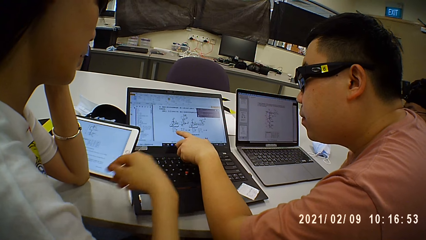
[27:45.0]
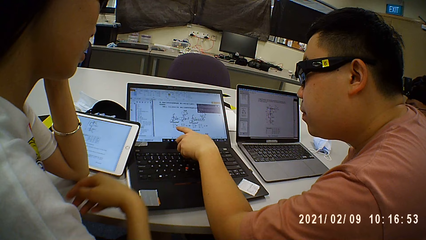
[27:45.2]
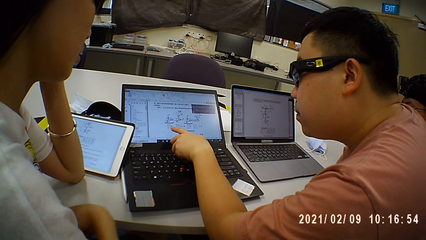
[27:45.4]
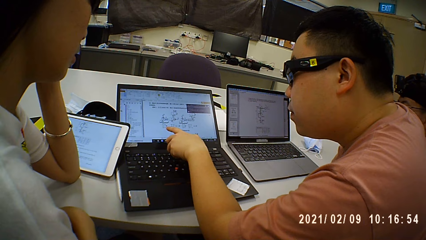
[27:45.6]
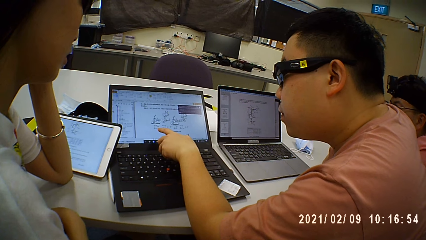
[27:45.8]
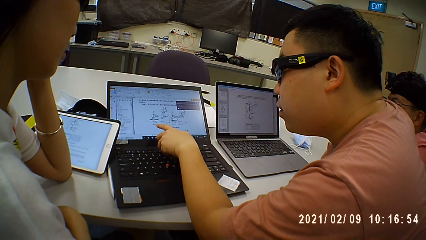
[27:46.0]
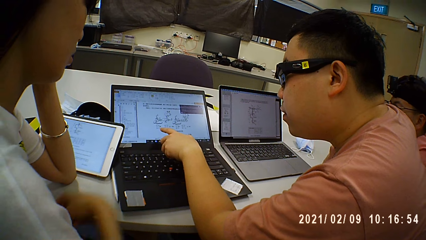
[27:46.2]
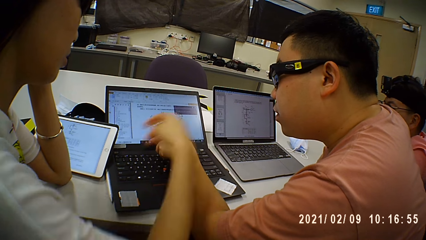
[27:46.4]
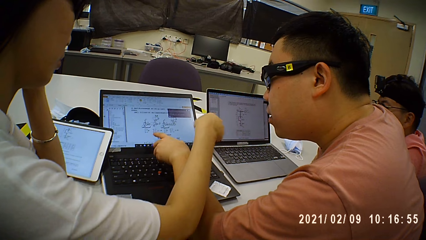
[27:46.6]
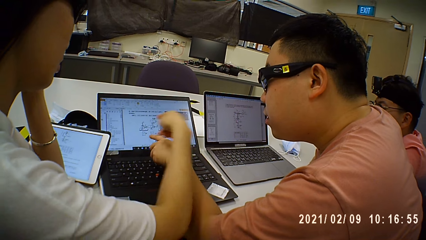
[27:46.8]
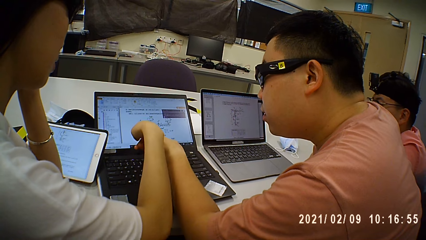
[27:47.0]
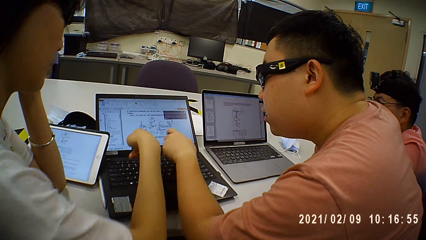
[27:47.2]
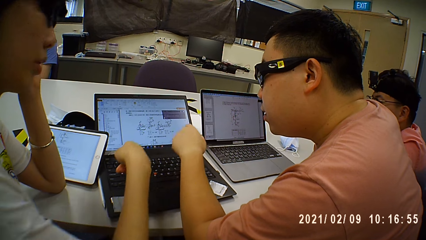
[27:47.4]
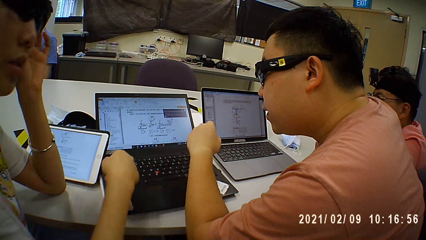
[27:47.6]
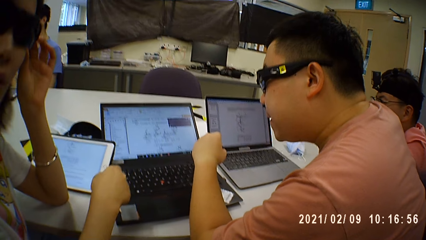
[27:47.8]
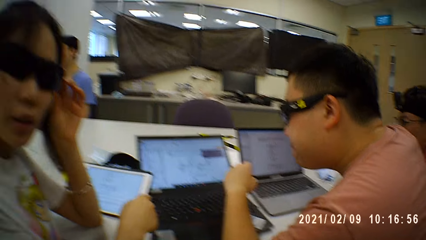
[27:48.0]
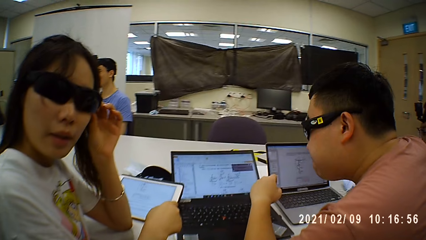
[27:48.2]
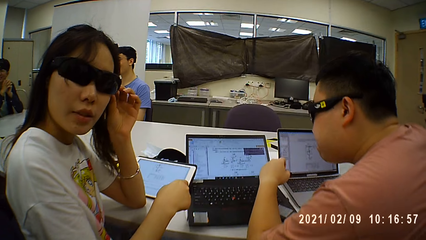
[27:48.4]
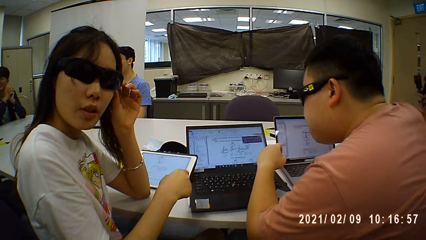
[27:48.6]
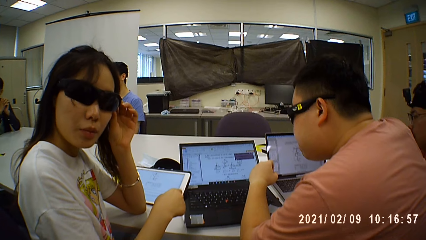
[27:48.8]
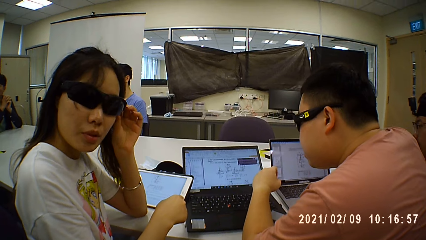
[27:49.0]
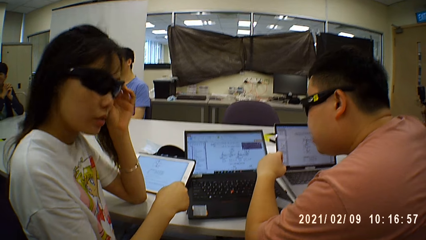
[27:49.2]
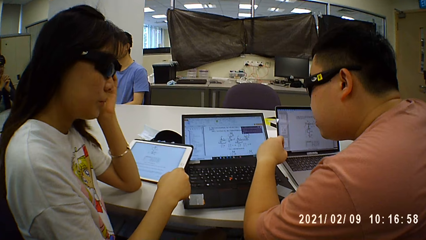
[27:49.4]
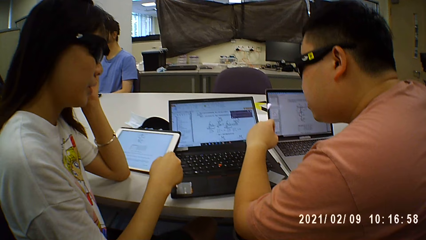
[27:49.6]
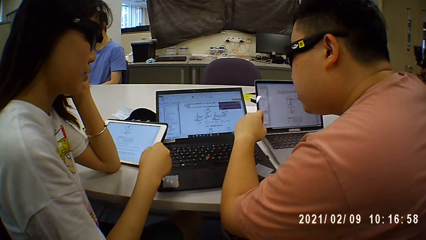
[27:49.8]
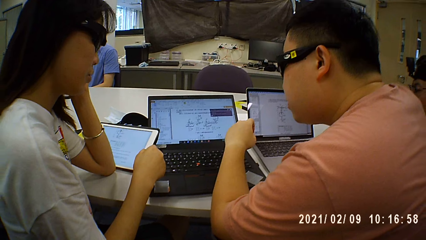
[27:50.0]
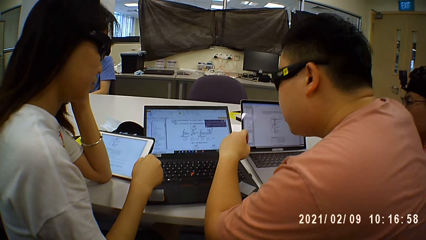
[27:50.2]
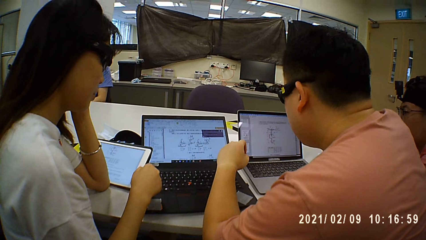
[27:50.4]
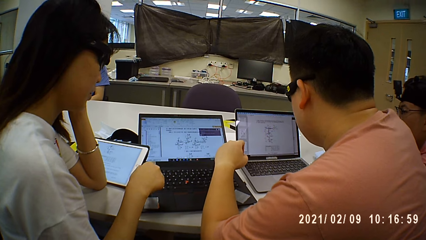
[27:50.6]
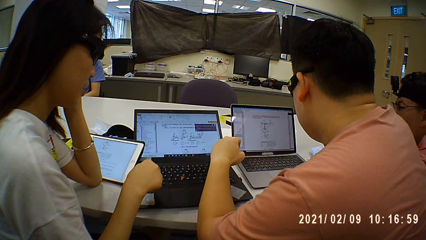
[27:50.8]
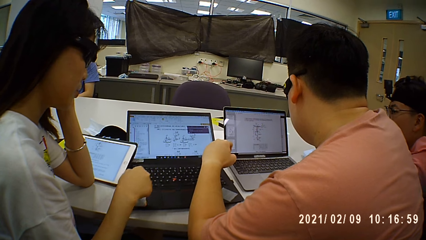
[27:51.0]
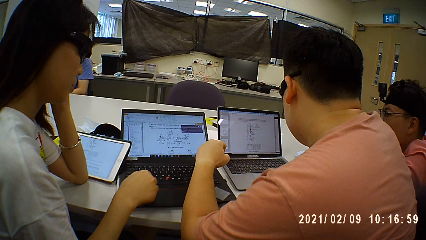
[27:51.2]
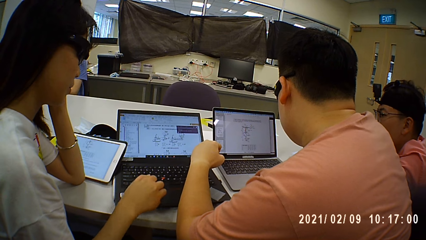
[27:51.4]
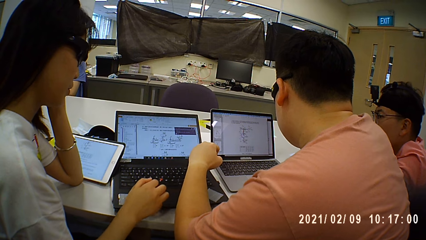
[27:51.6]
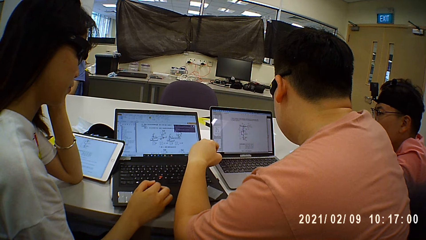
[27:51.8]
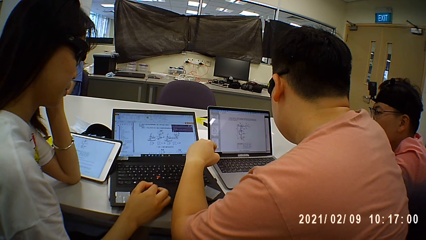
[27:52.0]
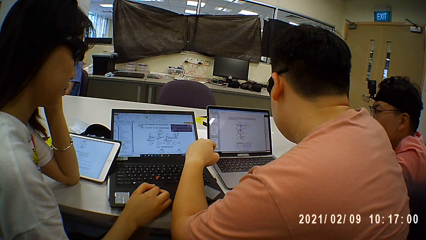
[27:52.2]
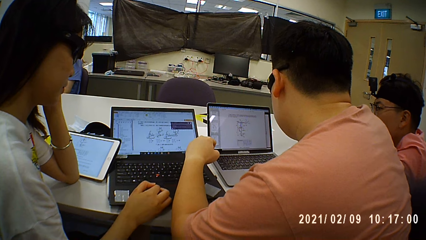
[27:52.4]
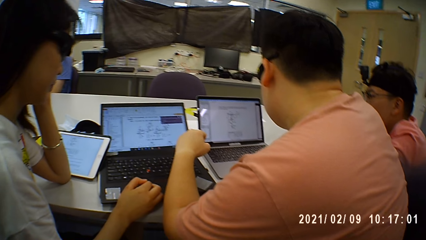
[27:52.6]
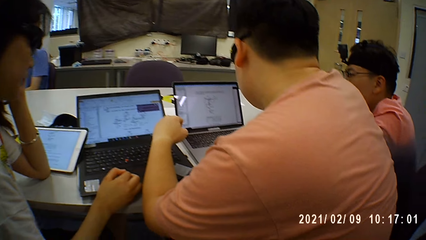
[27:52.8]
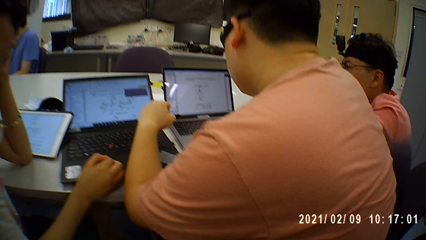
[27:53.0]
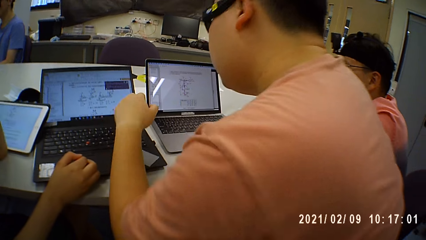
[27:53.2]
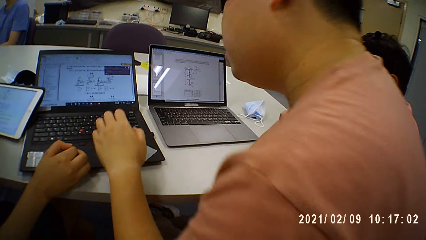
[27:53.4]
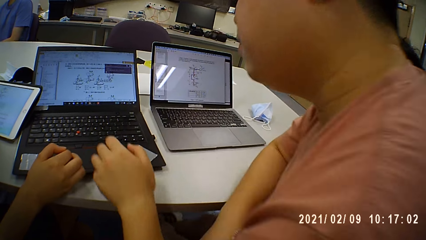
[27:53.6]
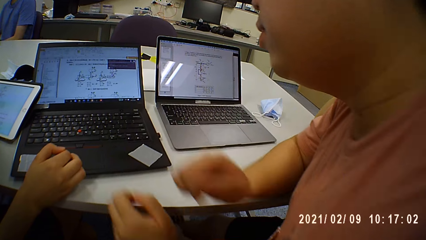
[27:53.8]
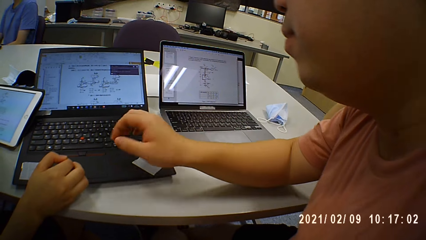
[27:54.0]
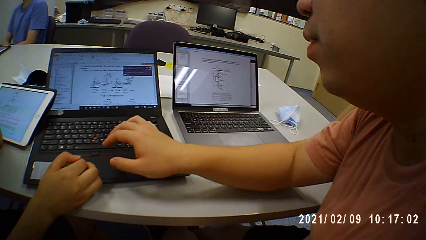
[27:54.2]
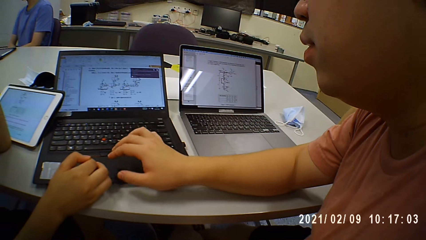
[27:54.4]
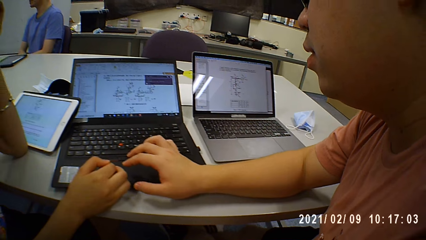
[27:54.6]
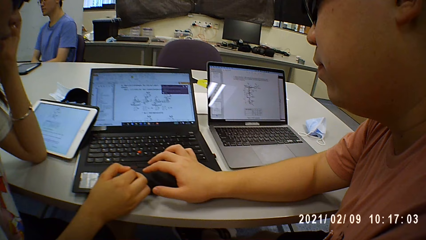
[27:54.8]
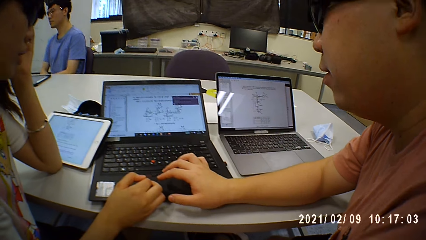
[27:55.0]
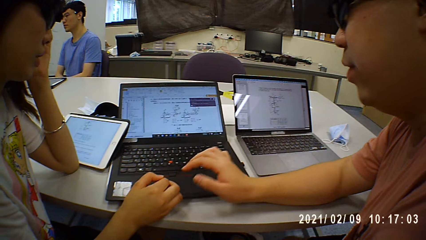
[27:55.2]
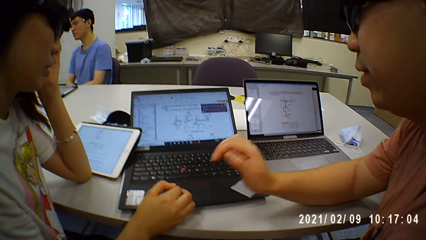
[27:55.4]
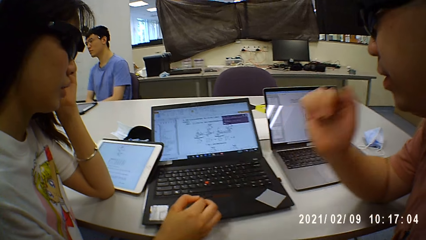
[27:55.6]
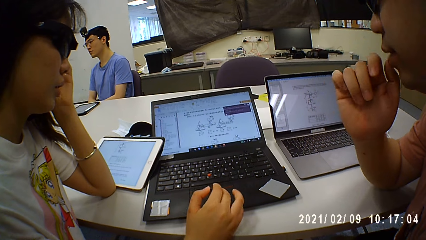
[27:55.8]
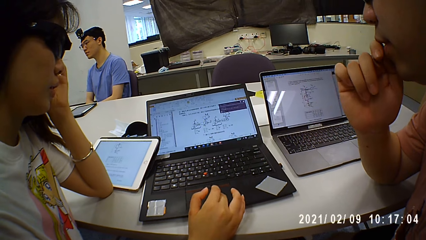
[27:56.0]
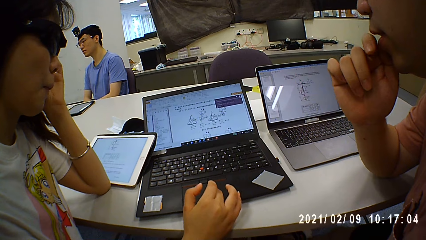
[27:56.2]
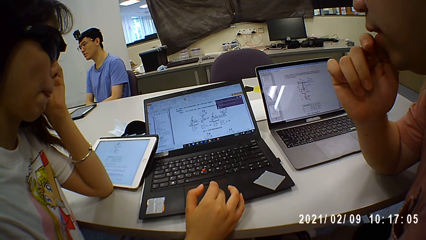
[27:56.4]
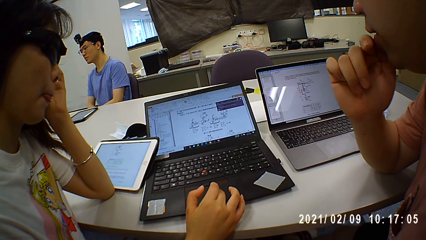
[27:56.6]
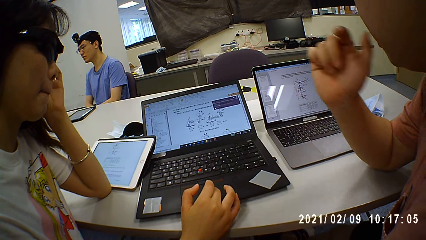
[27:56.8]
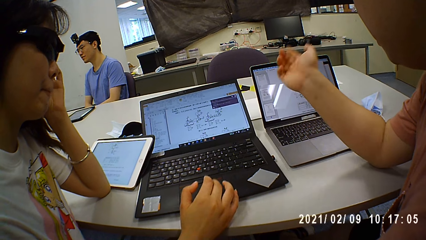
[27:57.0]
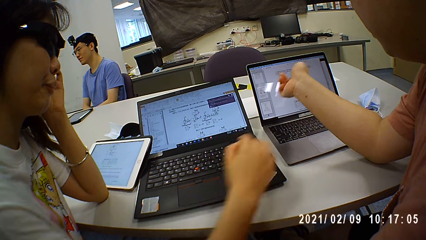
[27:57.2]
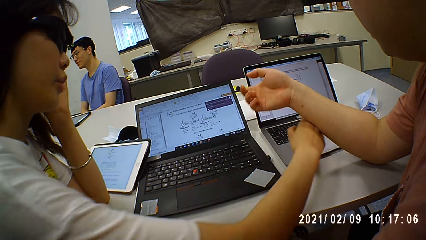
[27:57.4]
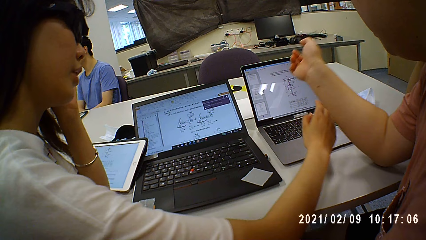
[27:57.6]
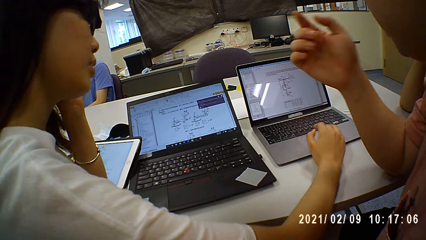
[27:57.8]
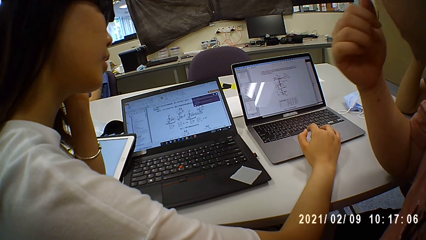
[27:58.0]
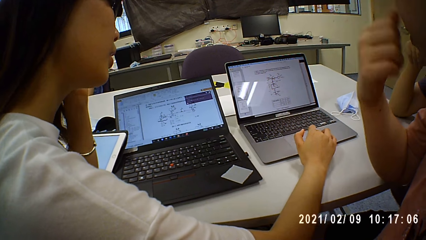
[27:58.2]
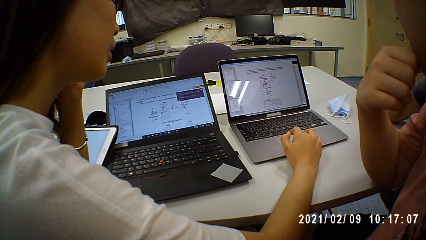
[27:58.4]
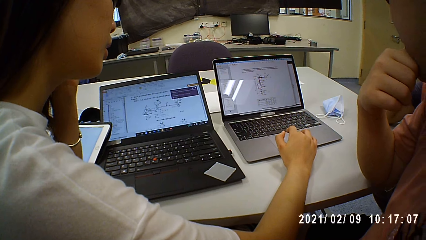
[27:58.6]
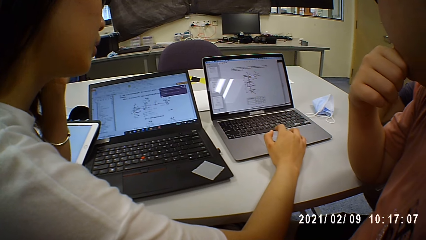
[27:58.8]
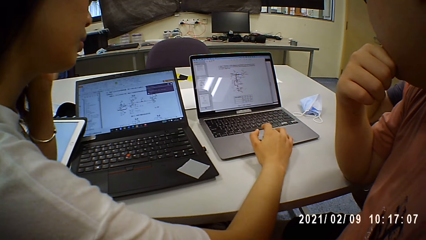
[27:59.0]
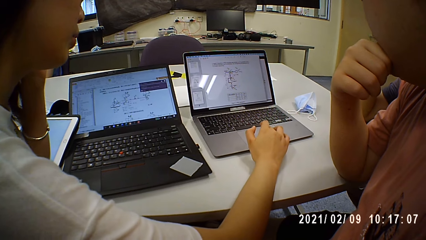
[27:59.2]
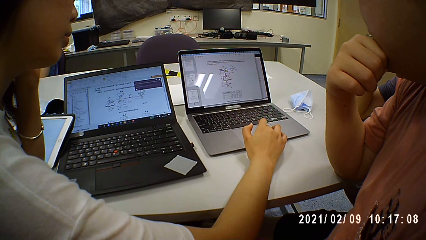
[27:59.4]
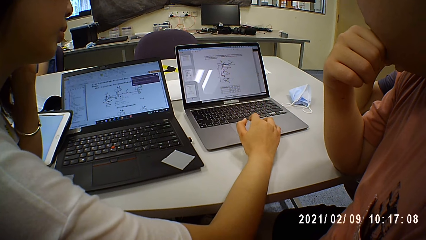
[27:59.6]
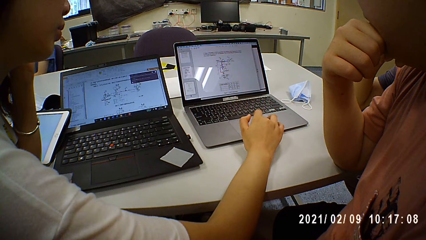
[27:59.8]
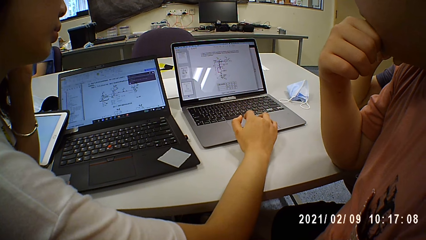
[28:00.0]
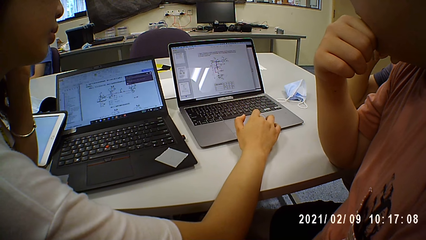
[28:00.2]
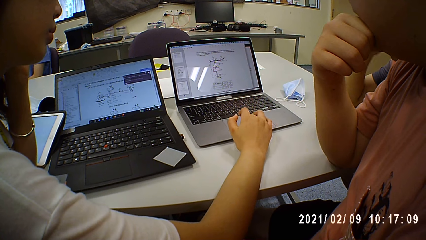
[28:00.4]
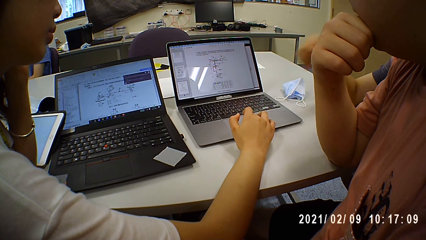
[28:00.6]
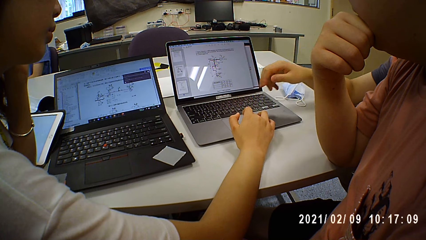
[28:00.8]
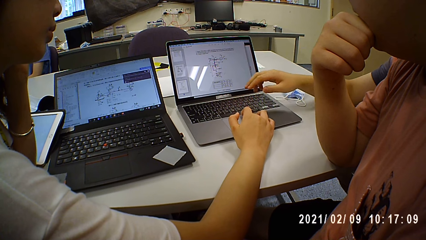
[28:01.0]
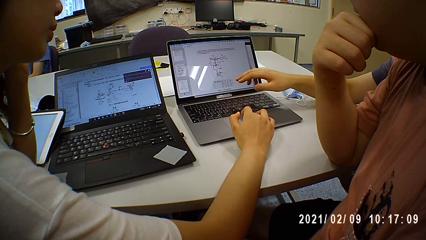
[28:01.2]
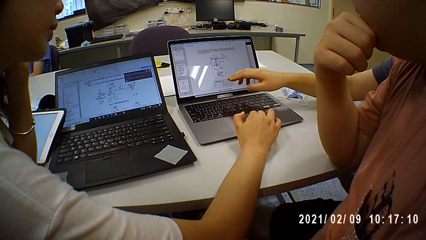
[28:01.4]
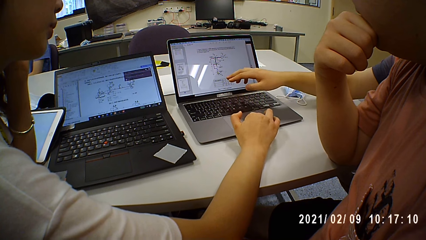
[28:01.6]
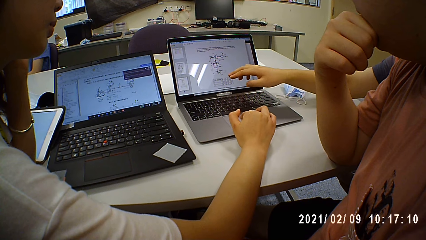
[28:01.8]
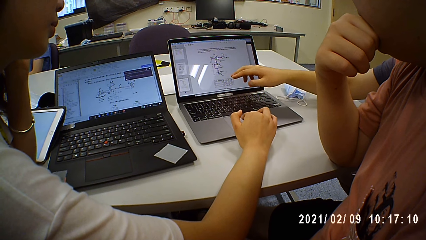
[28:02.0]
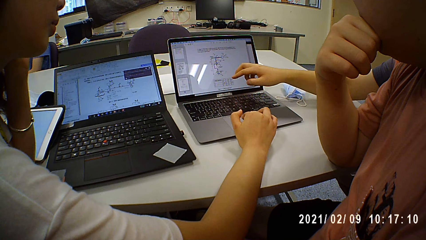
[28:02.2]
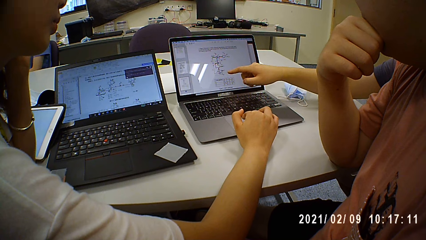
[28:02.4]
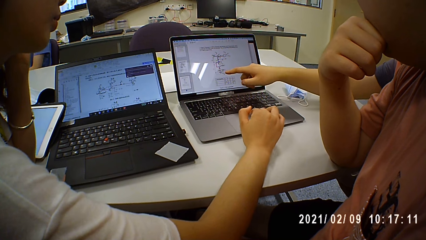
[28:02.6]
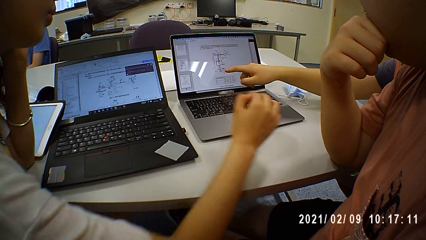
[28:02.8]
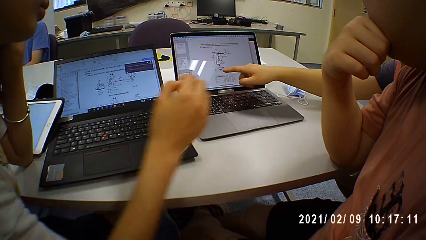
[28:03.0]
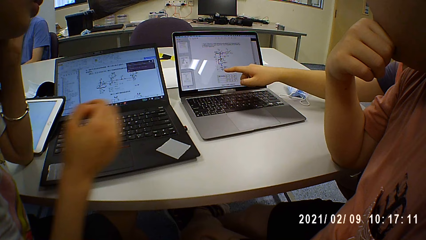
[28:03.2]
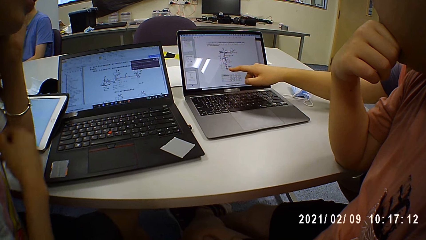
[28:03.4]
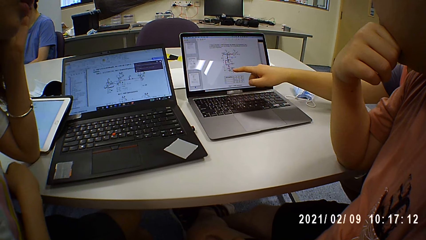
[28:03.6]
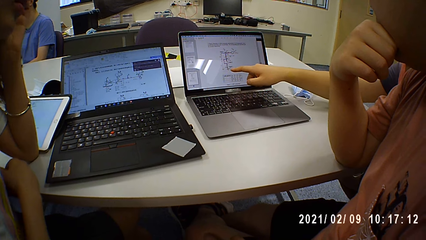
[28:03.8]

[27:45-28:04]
A person points on the laptop and touches her goggles. Another person clicks on the laptop. The first person clicks on the laptop. A woman browses her laptop. The first person clicks on the other laptop. A third person points at the laptop screen. A man shows data on the laptop. The first person removes the hand from the laptop.
